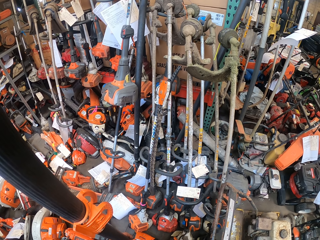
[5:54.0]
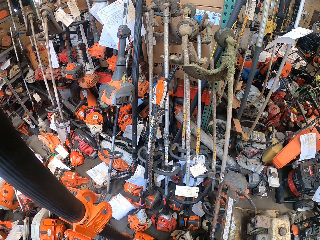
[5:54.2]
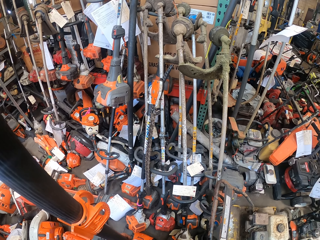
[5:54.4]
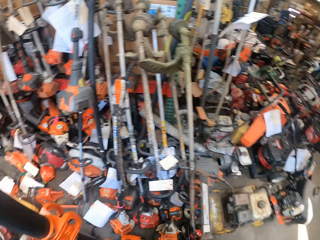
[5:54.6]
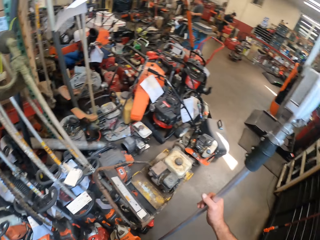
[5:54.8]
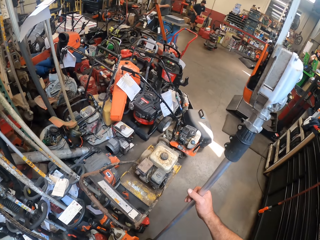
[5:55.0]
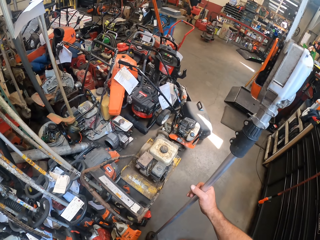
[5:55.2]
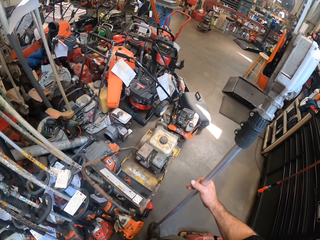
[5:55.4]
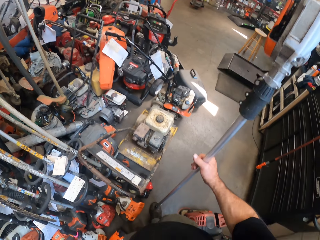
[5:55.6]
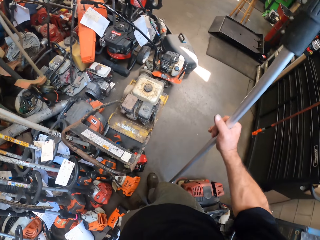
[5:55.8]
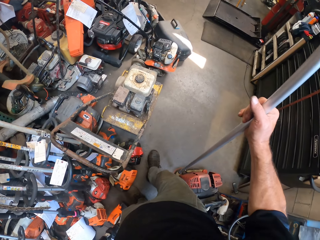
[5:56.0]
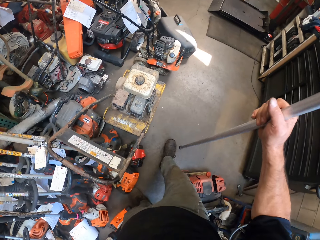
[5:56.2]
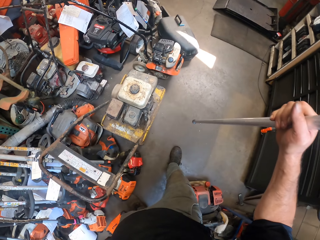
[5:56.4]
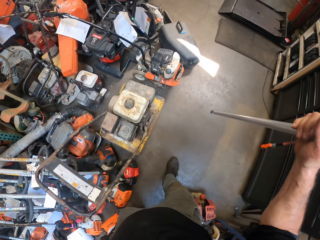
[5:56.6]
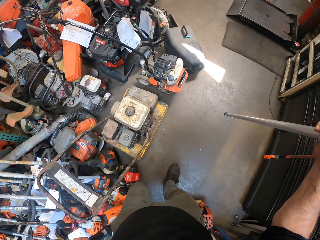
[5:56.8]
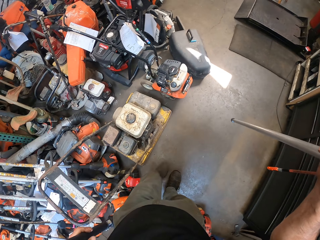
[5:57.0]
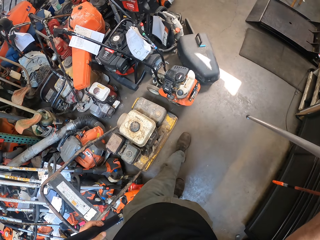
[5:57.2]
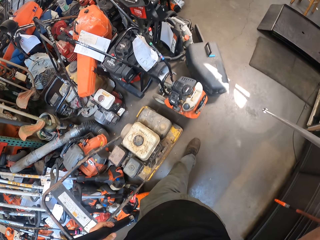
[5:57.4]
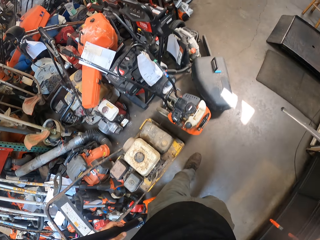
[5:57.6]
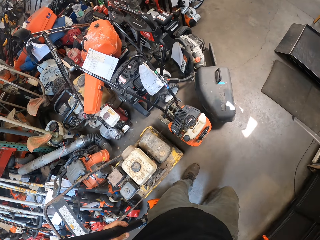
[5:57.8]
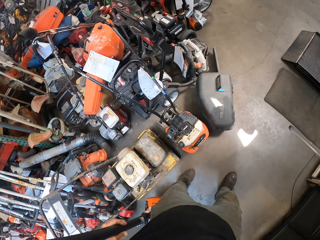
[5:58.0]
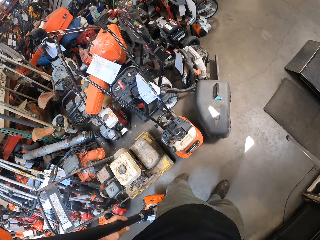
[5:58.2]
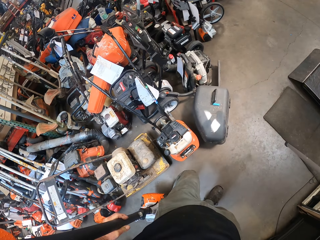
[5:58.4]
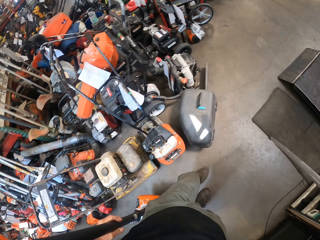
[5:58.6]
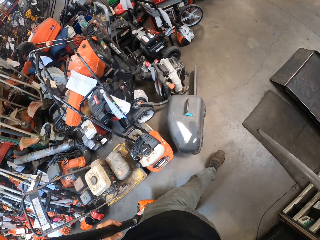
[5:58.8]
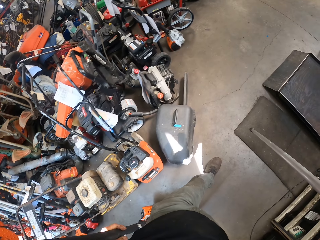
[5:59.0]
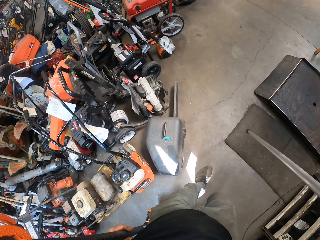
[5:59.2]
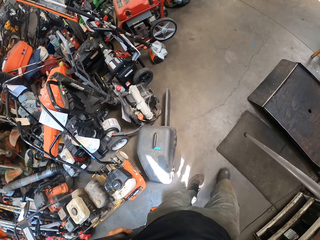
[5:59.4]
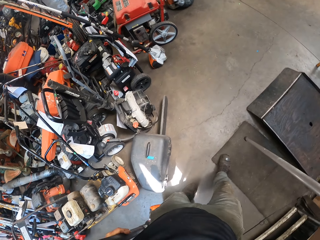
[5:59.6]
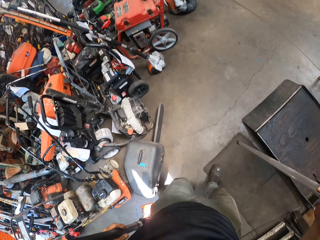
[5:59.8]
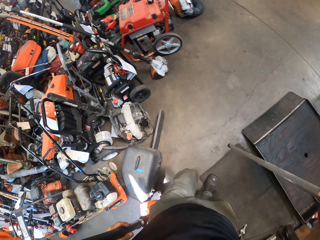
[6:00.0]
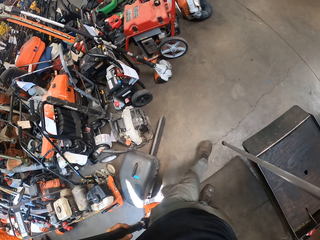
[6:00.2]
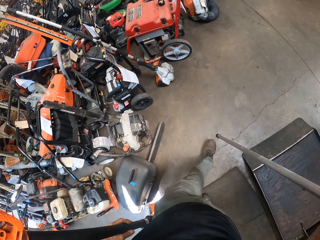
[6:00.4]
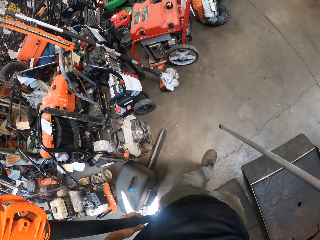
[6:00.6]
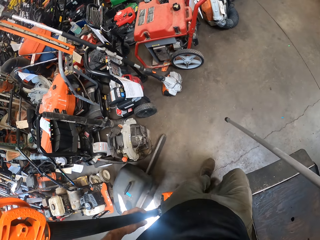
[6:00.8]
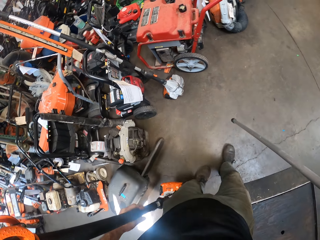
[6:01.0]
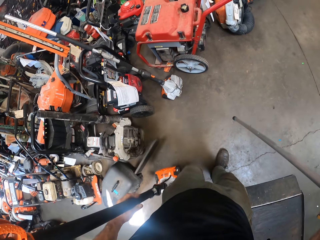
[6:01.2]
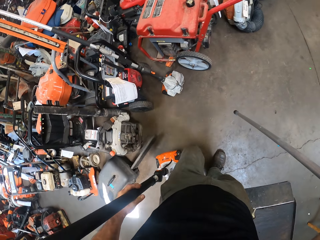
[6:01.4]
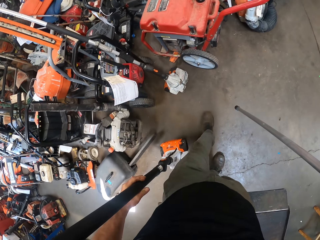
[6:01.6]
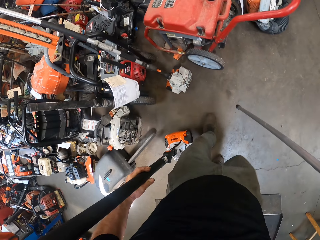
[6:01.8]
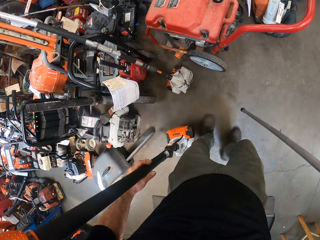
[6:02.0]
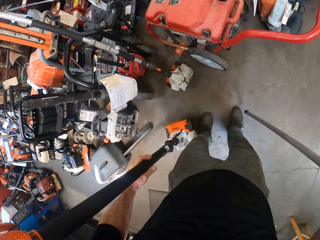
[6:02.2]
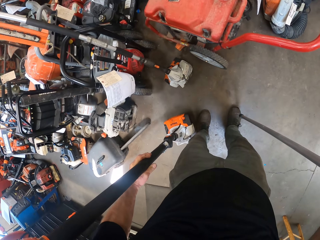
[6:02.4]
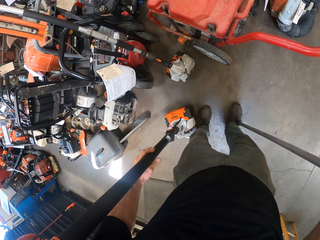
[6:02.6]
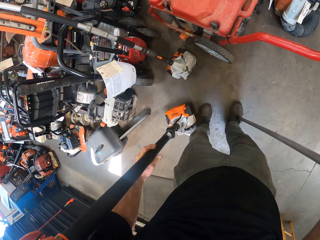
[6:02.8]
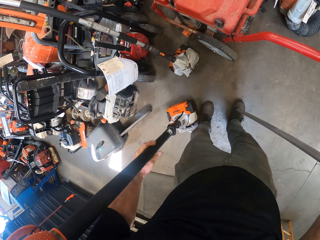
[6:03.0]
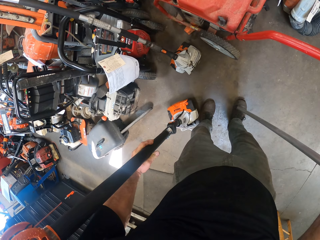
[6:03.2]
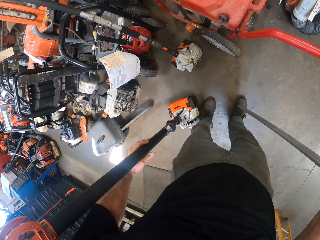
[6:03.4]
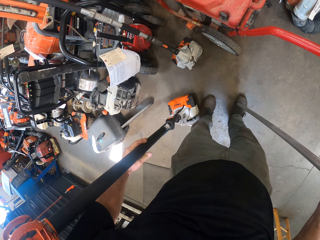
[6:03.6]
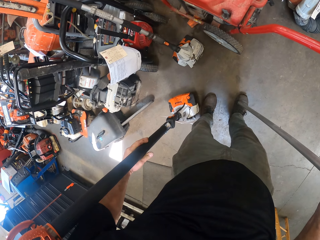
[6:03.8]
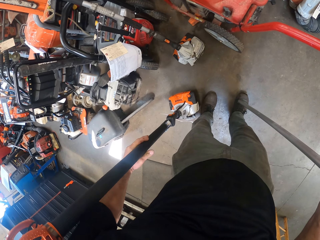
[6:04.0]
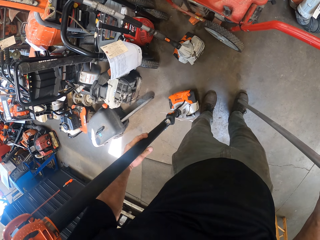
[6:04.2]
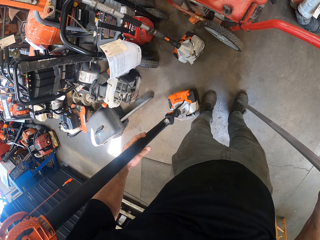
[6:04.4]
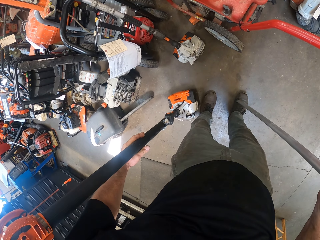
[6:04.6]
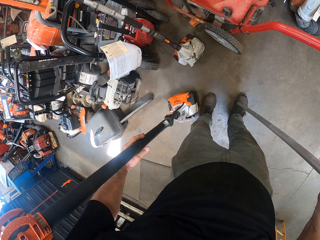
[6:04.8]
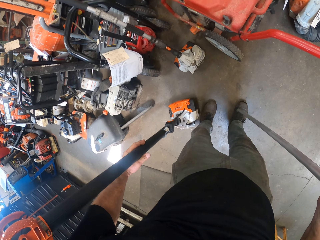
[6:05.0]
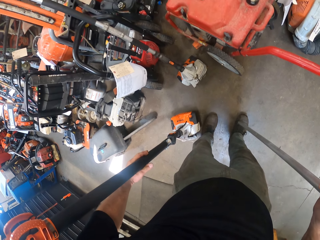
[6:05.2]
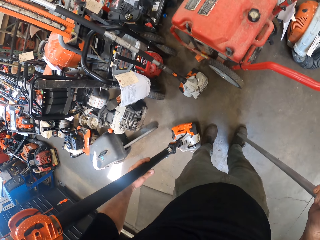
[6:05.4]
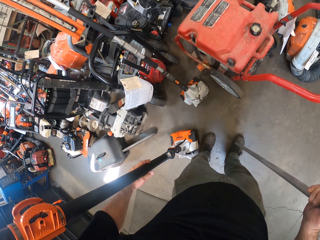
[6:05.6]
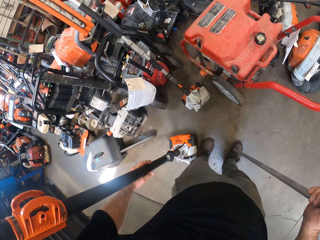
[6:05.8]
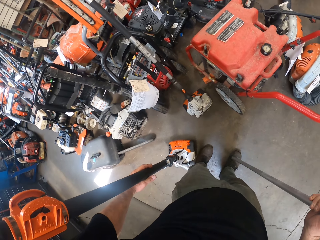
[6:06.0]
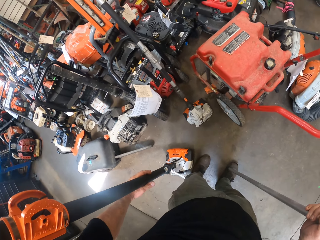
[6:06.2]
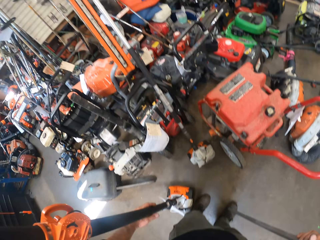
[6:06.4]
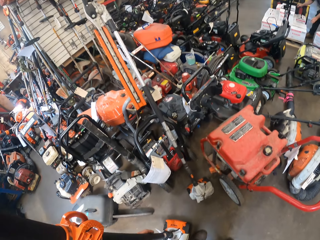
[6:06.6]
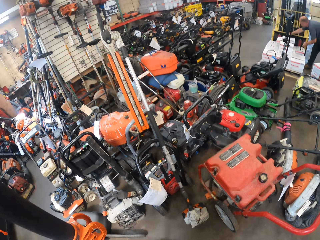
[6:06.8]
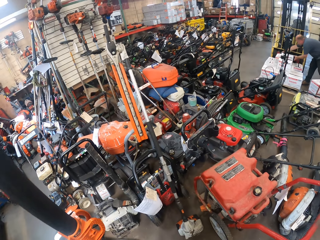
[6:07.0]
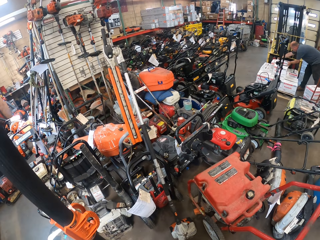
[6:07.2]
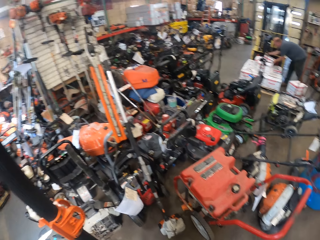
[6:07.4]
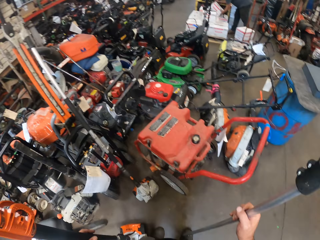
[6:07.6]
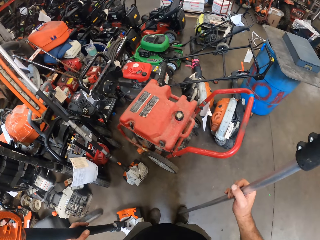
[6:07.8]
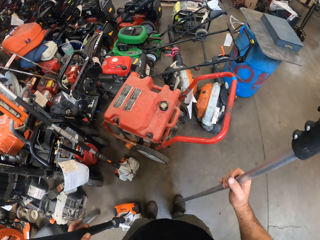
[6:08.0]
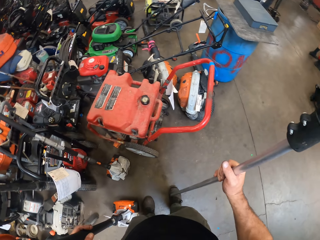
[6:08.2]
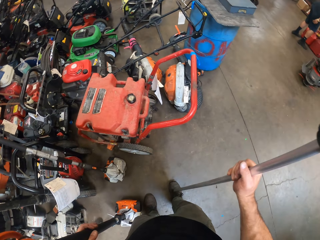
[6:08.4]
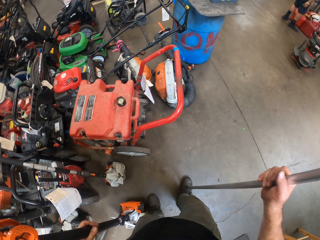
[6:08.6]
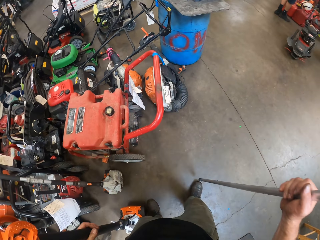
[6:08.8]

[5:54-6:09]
The camera wearer walks away from the store area. They stop walking and look around. Another colleague offloads cartons of spare parts from a forklift truck.

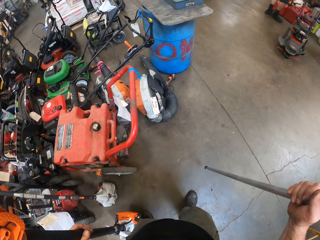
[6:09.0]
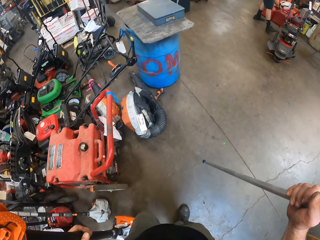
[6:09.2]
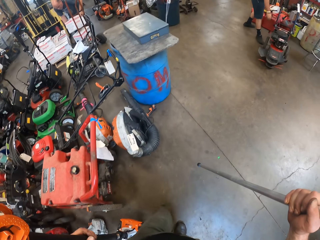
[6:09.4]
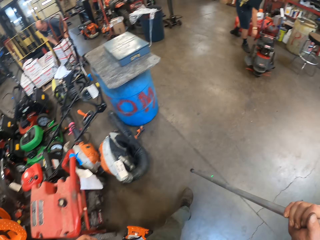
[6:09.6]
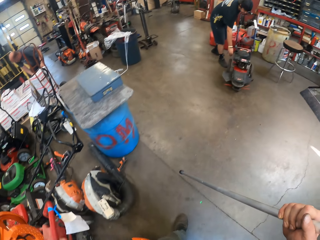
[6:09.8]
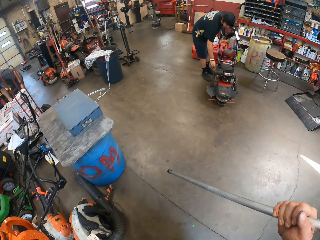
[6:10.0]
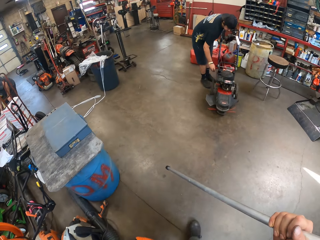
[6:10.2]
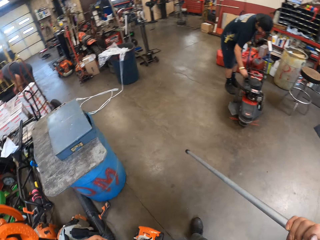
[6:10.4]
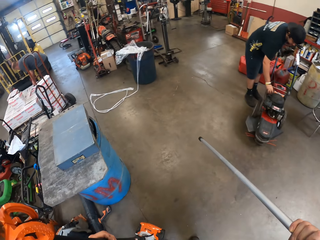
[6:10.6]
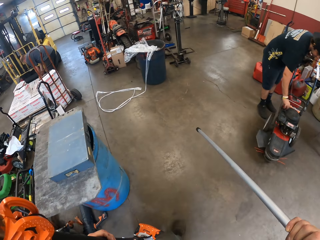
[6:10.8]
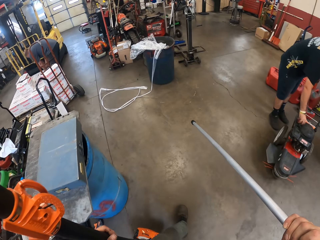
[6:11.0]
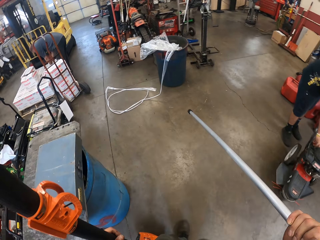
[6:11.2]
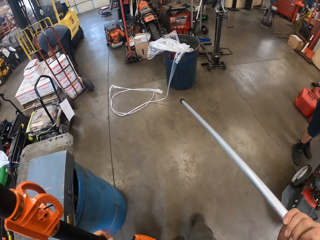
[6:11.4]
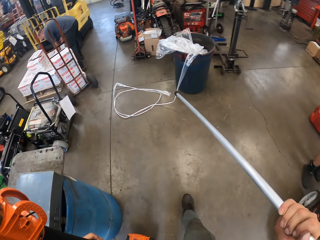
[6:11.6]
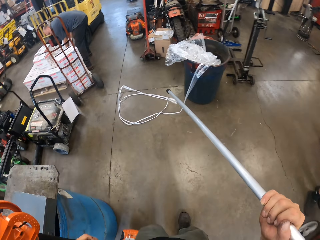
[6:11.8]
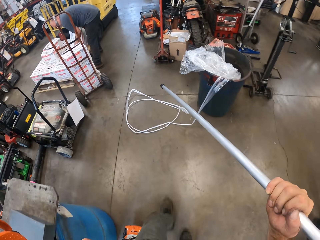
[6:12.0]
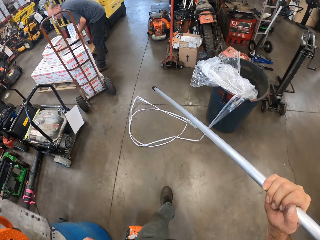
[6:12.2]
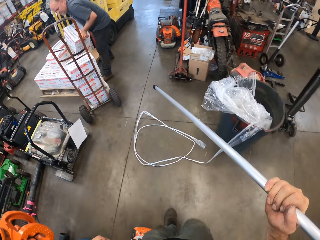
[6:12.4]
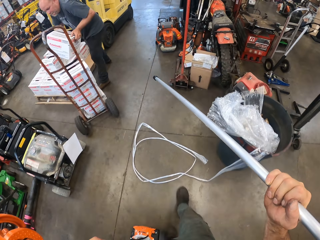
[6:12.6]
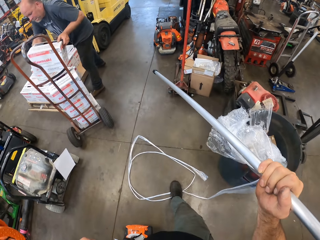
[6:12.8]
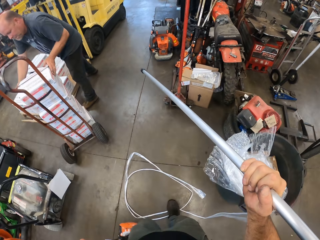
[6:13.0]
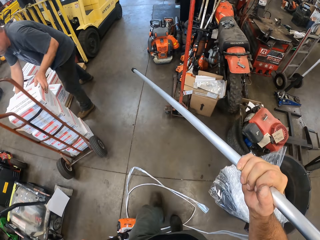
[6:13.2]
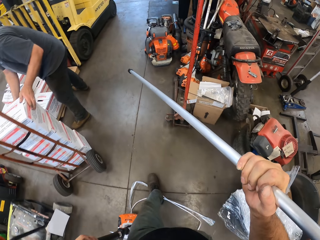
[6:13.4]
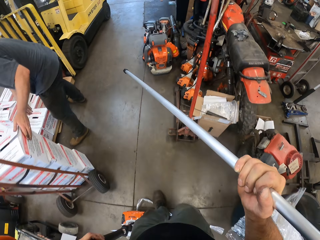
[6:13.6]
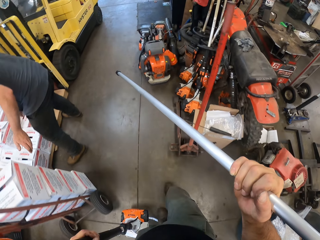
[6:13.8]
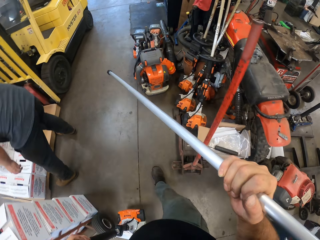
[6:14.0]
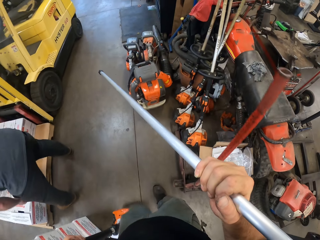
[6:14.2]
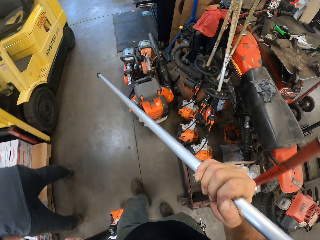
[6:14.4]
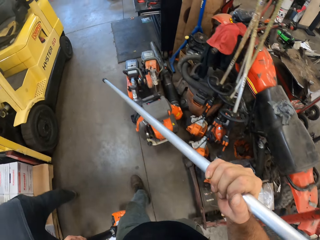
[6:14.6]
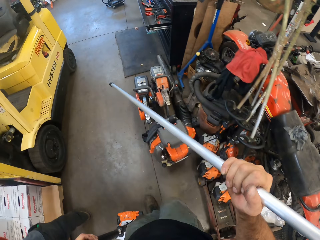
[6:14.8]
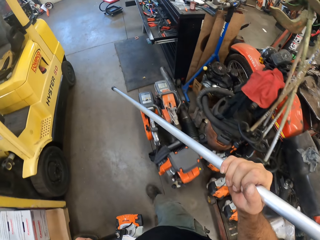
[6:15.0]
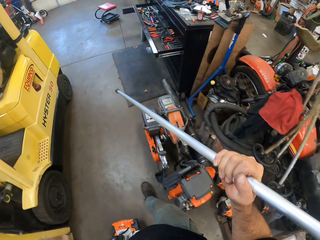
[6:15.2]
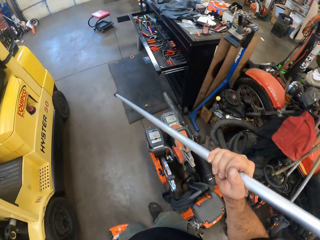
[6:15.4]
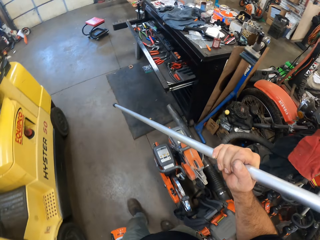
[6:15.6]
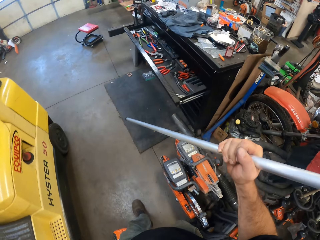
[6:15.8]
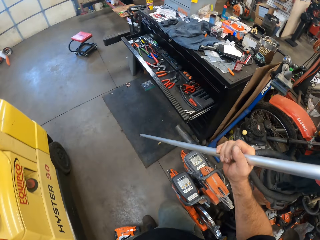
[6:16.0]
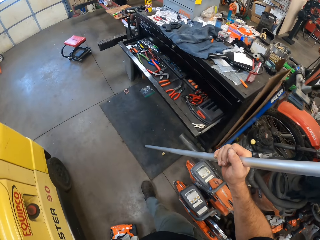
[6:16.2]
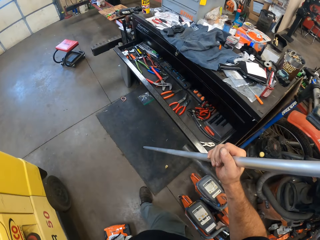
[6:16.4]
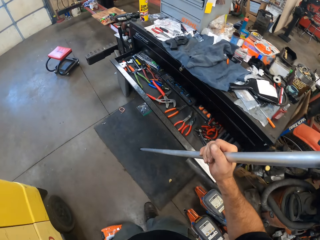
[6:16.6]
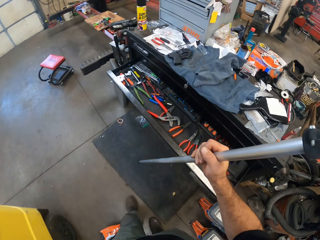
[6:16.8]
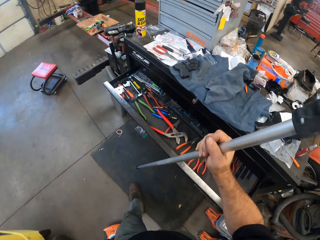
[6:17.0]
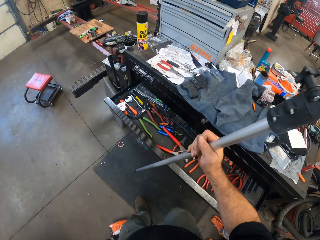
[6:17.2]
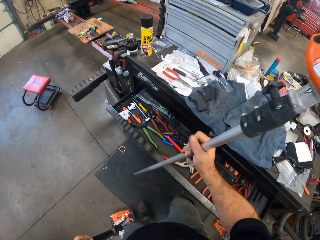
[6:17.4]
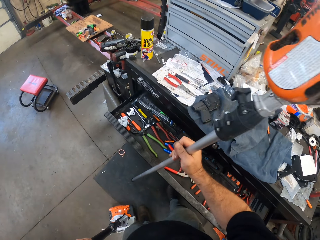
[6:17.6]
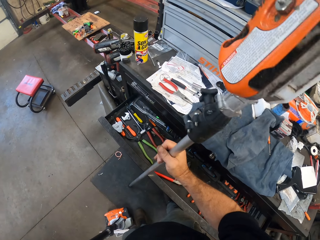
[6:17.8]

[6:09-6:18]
The camera wearer walks around. The colleague checks a side of the lawnmower. The camera wearer walks towards the other colleague. The other colleague places a carton of spare parts on a sack truck.
